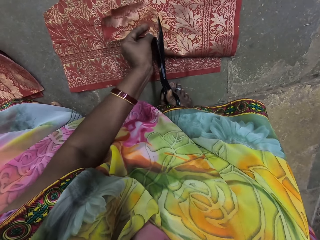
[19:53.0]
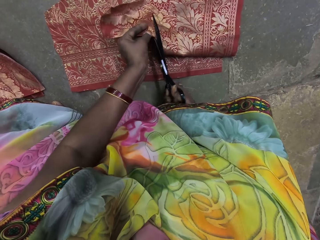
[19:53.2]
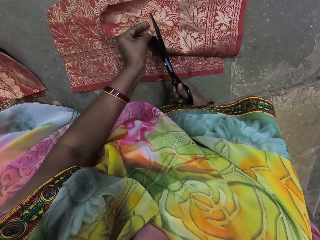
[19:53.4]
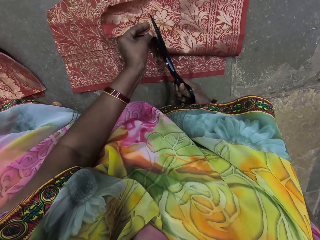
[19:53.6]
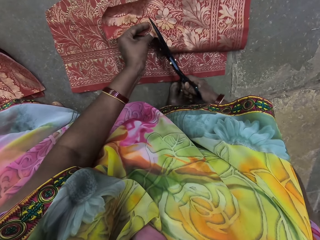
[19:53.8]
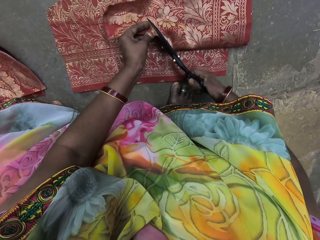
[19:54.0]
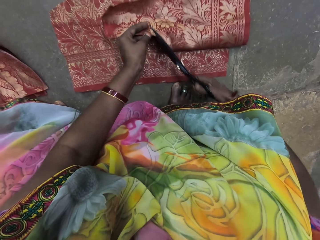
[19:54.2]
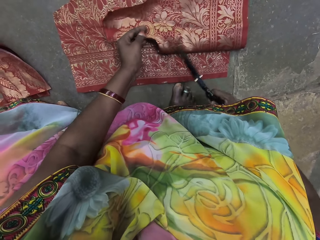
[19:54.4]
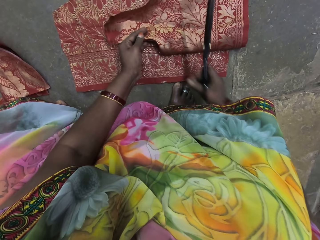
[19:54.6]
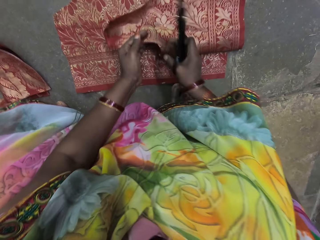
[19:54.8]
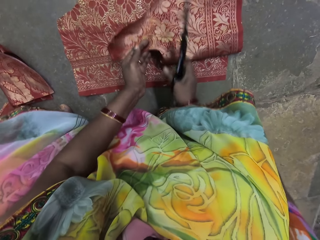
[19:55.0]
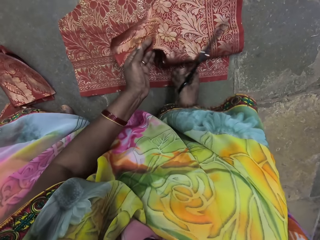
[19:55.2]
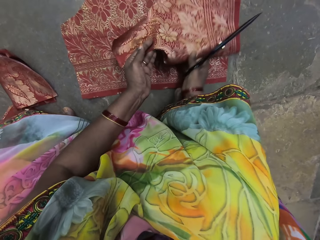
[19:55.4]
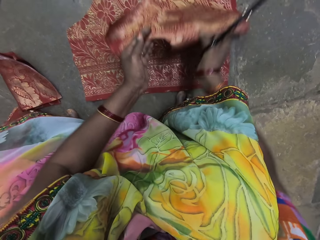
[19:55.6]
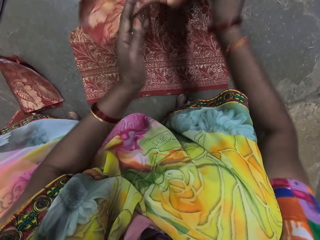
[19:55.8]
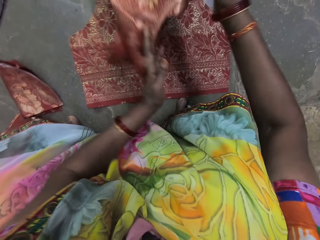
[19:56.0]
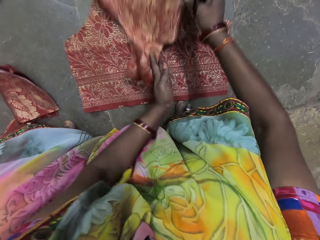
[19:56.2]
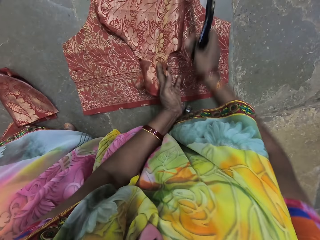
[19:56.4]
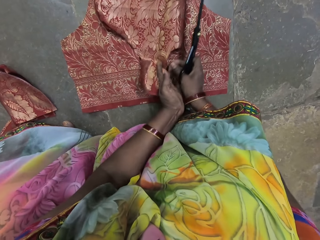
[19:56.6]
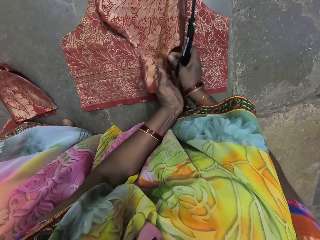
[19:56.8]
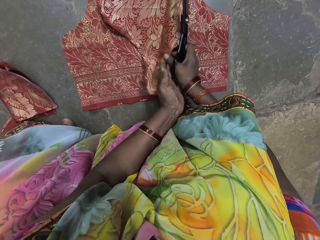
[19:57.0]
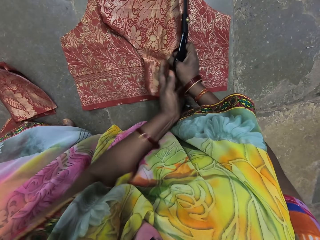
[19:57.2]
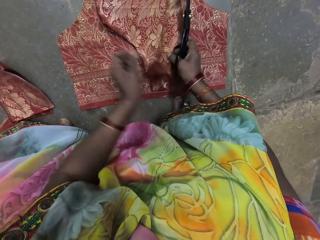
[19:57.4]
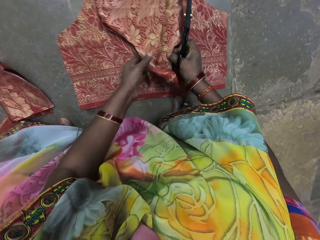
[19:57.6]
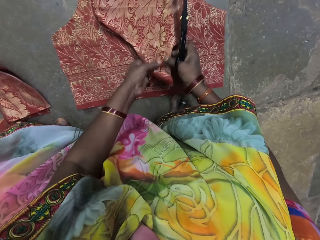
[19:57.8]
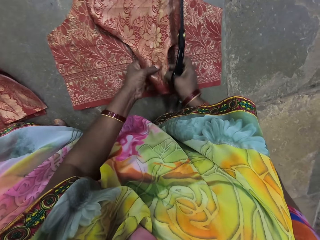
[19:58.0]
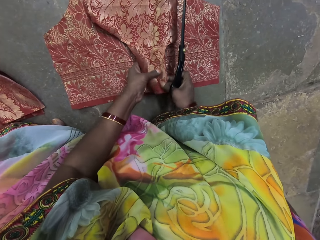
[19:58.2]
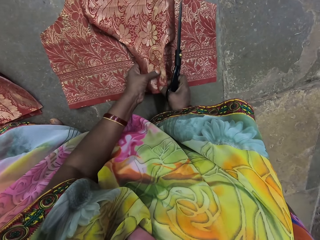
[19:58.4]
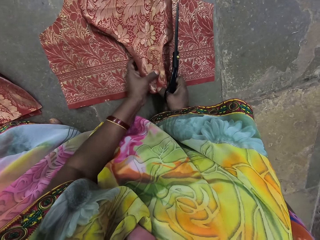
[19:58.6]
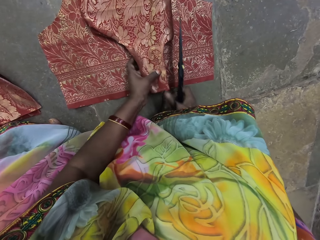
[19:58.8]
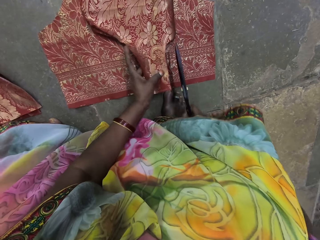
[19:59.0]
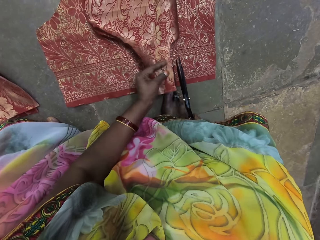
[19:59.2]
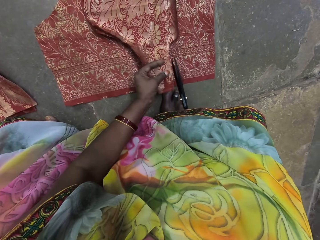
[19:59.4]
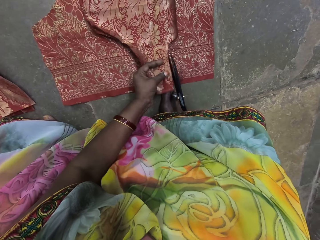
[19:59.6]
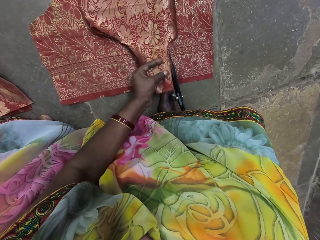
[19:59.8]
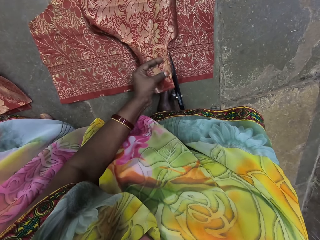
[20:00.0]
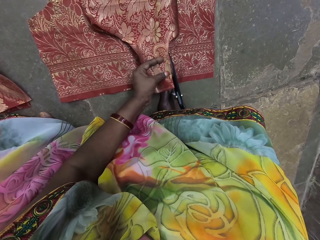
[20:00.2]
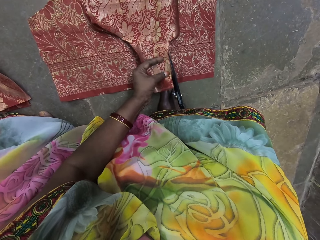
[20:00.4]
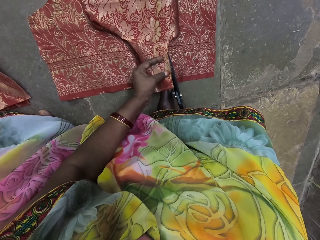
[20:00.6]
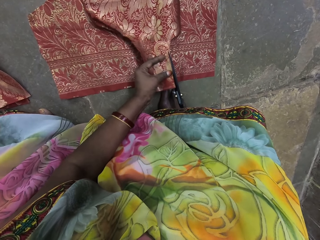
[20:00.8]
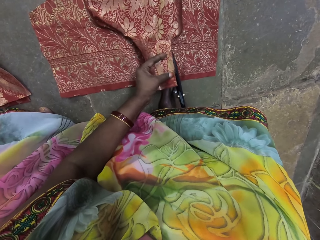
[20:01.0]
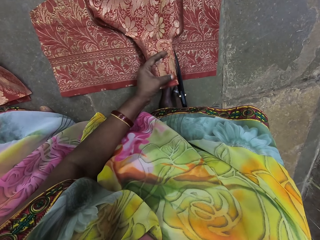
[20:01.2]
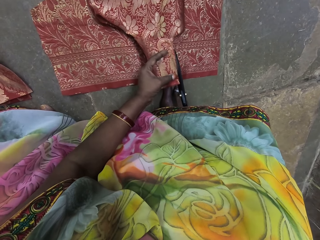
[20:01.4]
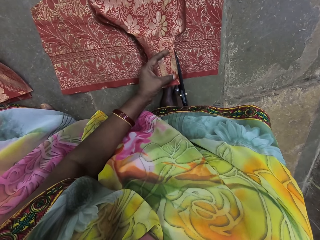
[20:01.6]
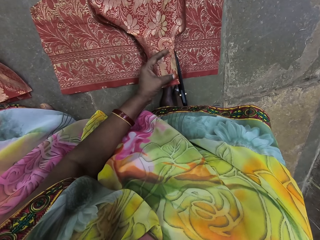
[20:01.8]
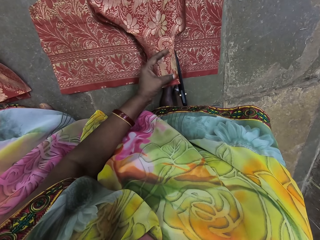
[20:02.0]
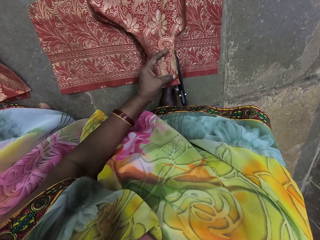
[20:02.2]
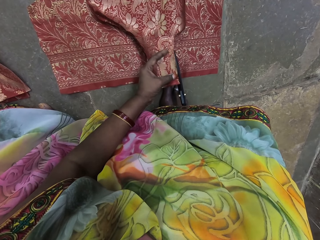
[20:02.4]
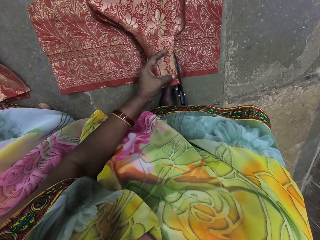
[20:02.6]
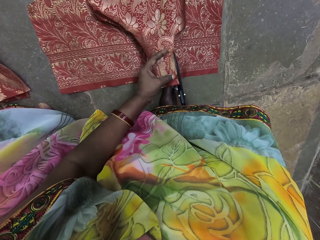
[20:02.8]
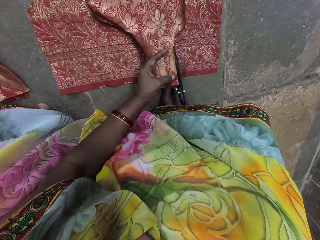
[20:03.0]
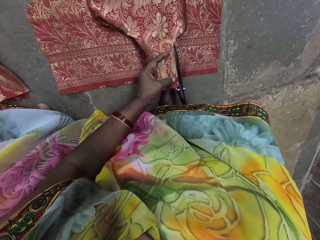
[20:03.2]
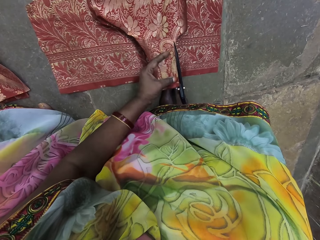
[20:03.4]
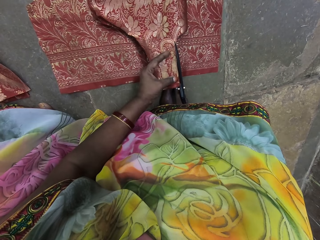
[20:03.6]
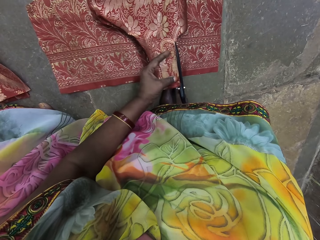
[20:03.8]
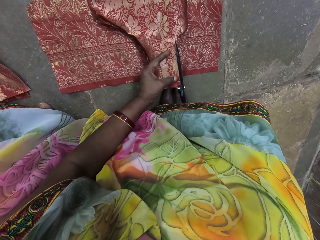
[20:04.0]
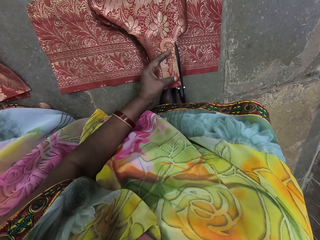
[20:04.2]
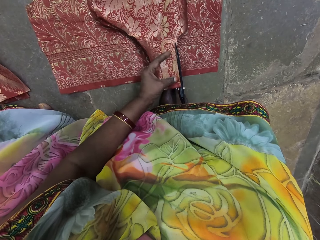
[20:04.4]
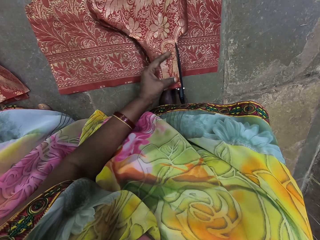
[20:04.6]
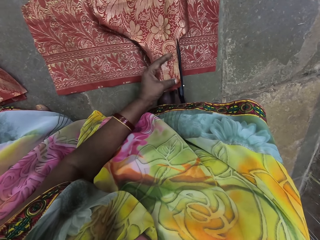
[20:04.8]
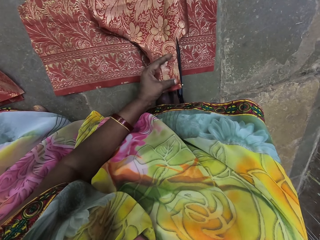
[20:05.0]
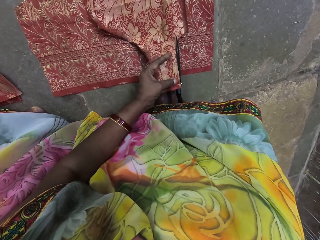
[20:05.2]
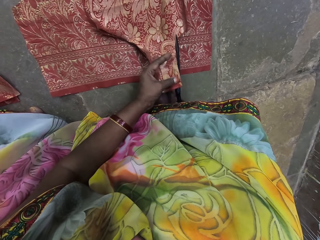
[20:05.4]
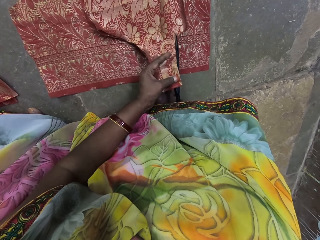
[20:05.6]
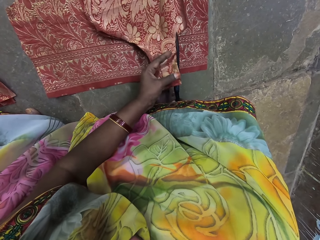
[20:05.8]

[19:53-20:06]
The camera wearer cuts the folded fabric in her left hand with the pair of scissors in her right hand. She turns the folded fabric with her hands. She places the folded fabric on the fabric with her hands. She holds the folded fabric with her right hand. She holds the folded fabric with her left hand. She adjusts the folded fabric on the fabric with her hands. She cuts the folded fabric in her left hand with the pair of scissors in her right hand.

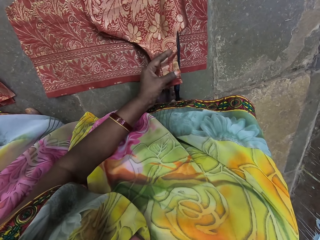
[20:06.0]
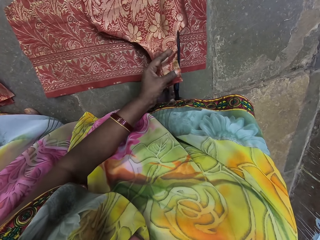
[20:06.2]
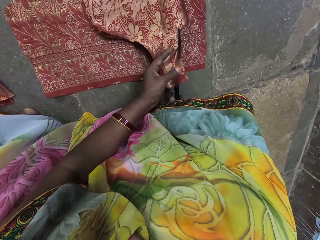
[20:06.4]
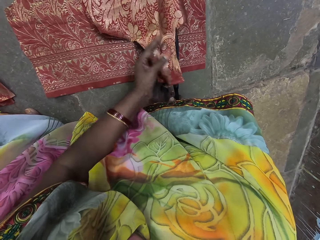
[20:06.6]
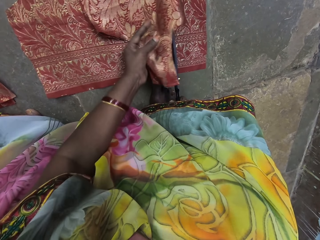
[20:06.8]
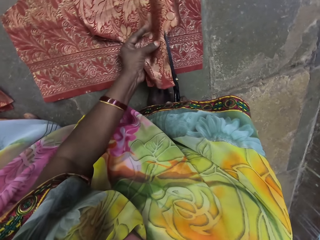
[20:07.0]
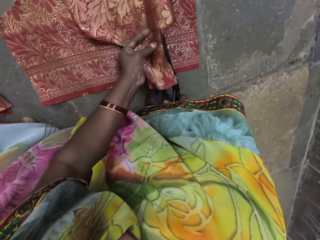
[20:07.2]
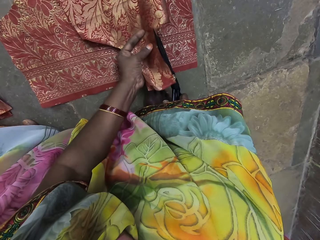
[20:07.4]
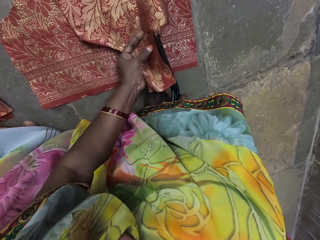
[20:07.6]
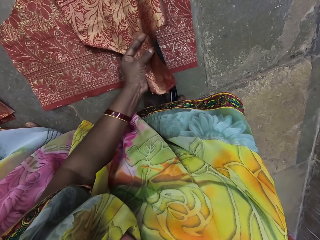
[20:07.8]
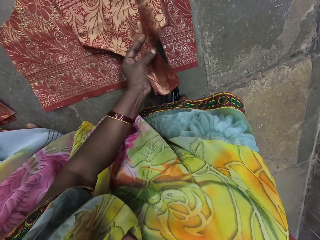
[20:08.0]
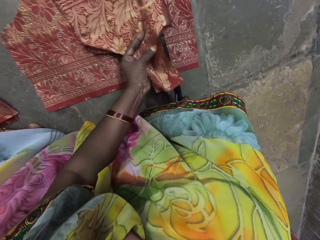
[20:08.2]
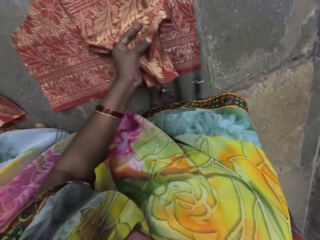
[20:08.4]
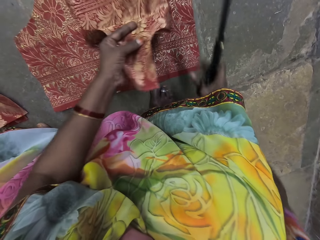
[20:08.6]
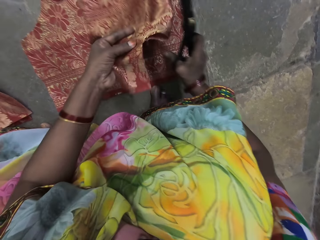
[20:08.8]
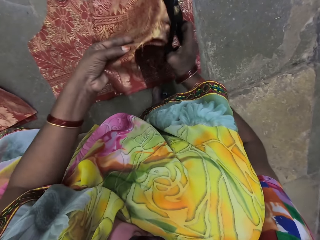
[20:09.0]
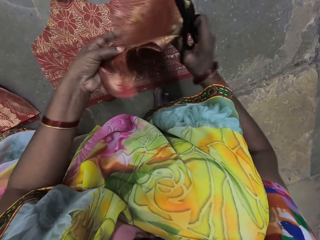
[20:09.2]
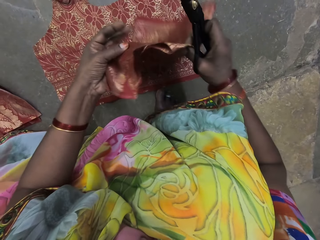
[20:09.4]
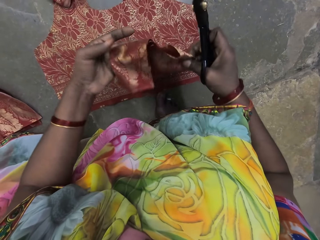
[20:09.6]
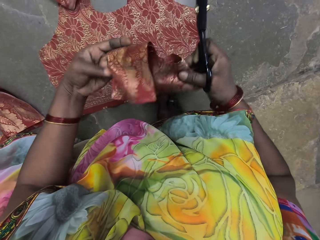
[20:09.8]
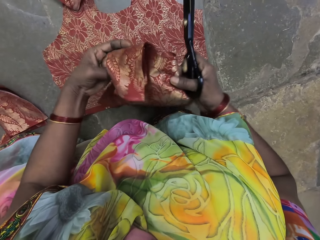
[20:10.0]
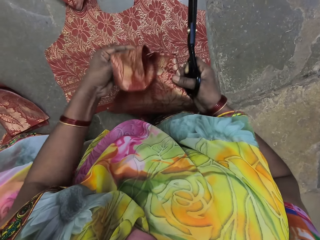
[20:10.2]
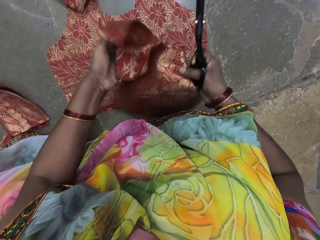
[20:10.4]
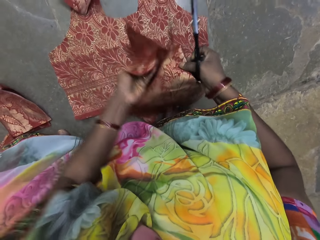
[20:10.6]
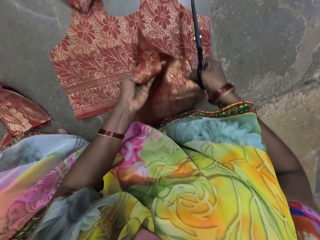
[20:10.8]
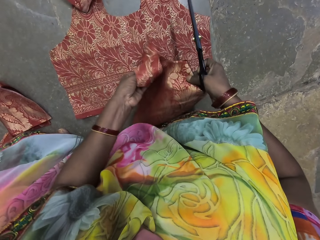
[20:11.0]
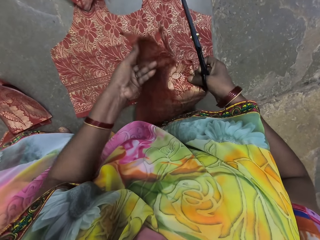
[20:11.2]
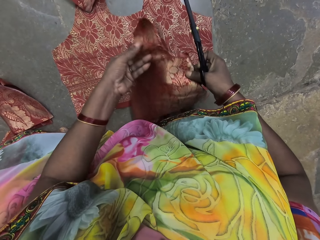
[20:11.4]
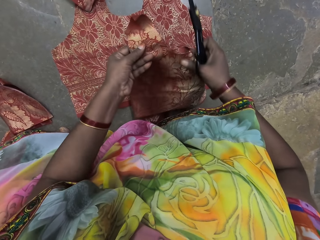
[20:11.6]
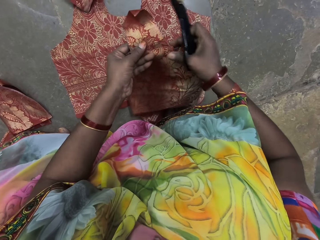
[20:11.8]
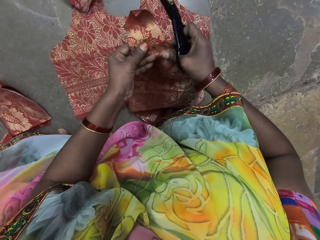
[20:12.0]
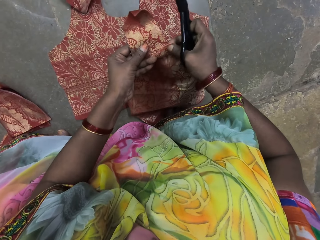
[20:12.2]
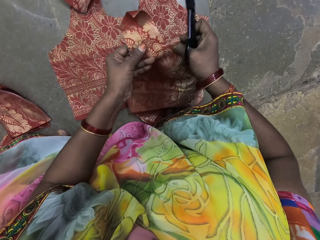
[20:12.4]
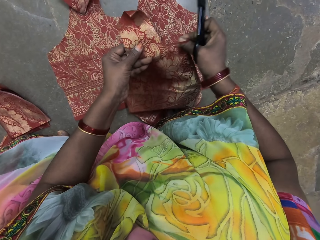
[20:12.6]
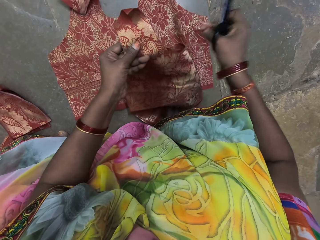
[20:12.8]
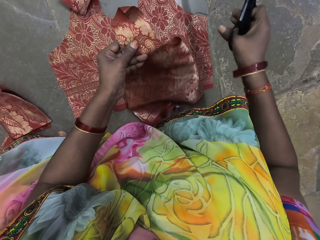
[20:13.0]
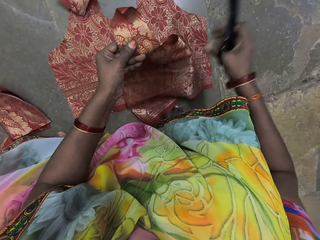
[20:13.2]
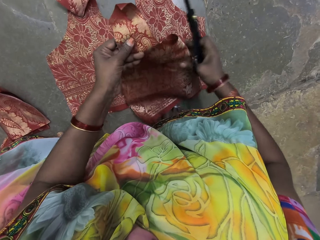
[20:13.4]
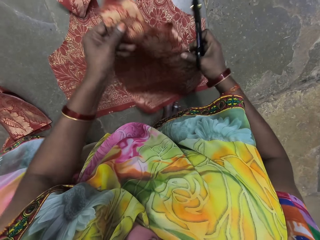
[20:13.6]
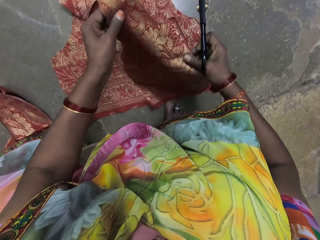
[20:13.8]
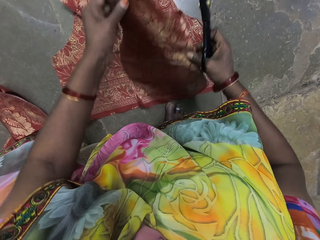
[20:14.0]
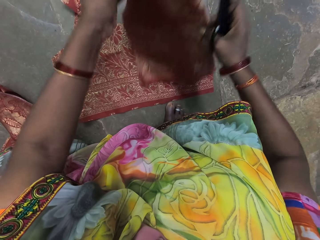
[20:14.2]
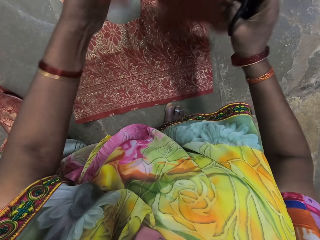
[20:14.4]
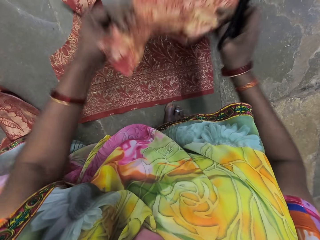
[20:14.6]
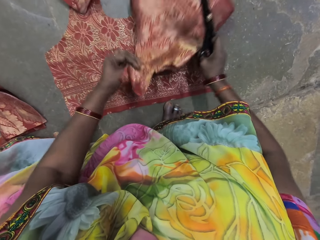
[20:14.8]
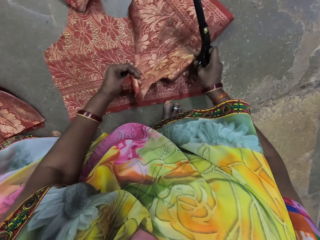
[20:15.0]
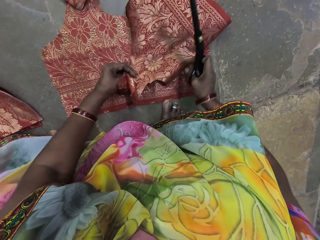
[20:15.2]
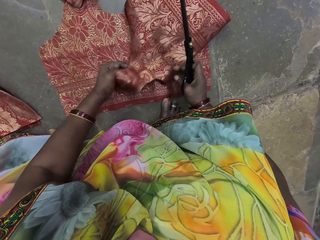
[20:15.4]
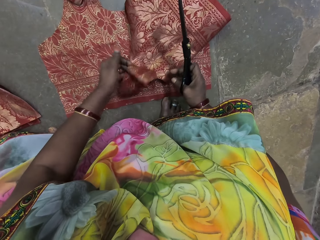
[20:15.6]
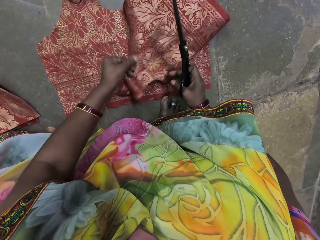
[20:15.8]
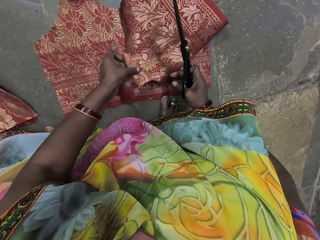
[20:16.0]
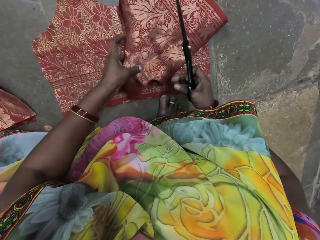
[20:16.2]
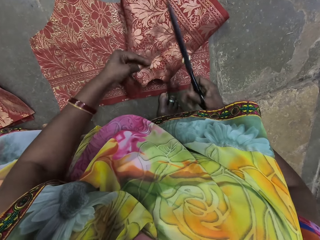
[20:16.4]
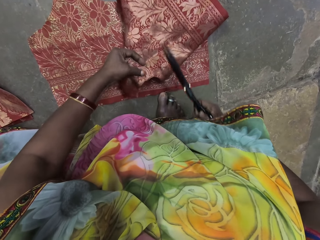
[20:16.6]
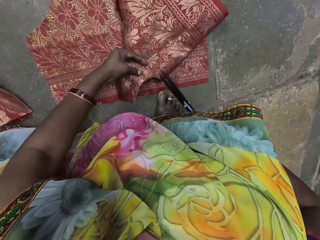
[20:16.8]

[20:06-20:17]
The camera wearer turns the folded fabric in her left hand with her right hand. She removes a piece of fabric from the folded fabric in her left hand with her right hand. She drops the piece of fabric on the fabric with her right hand. She holds the folded fabric with her hands. She places the folded fabric on the fabric with her hands.
